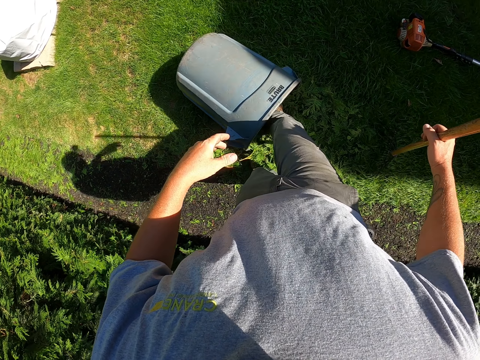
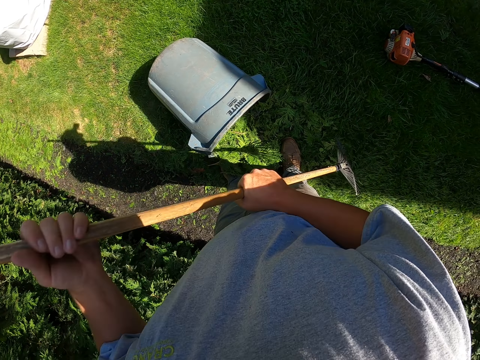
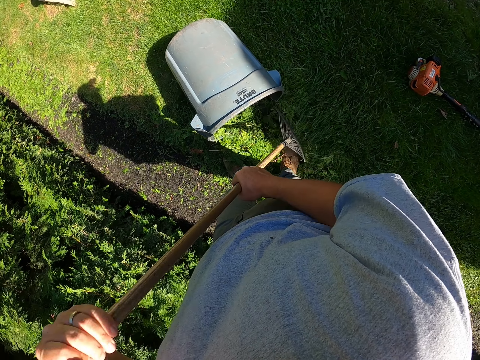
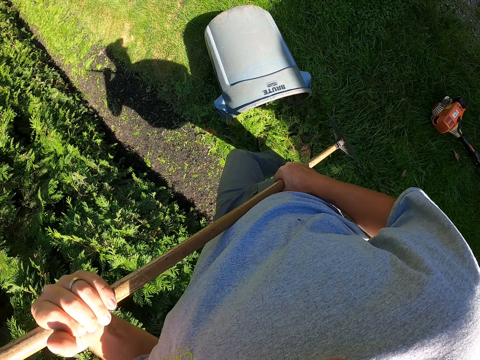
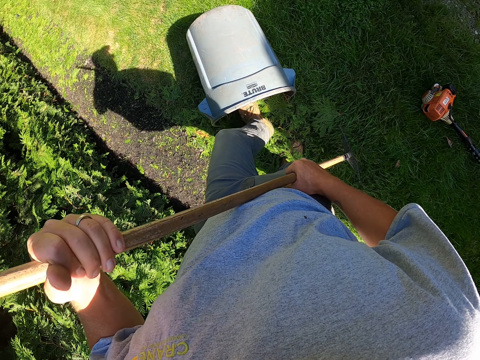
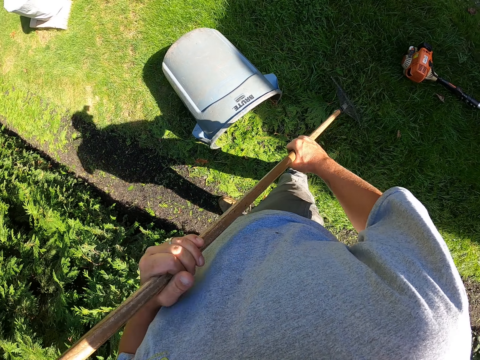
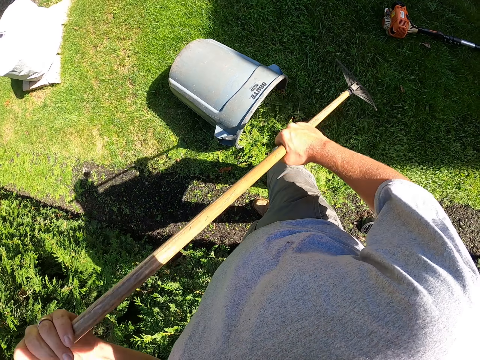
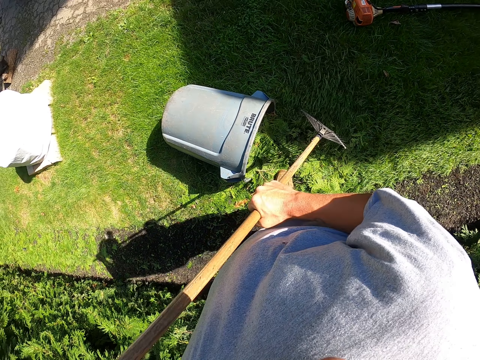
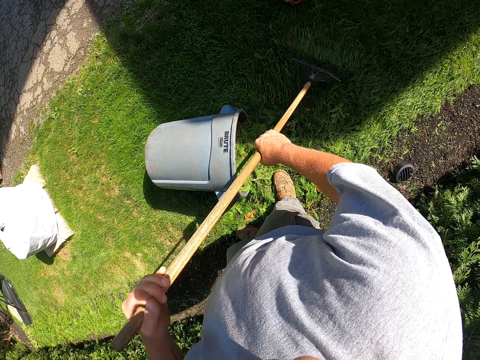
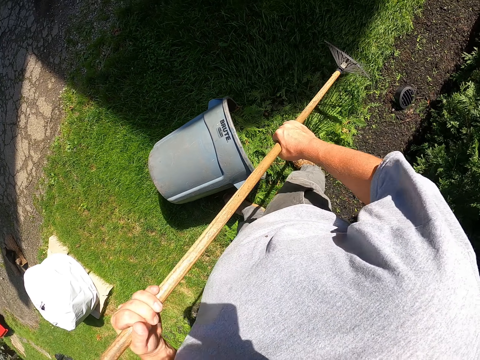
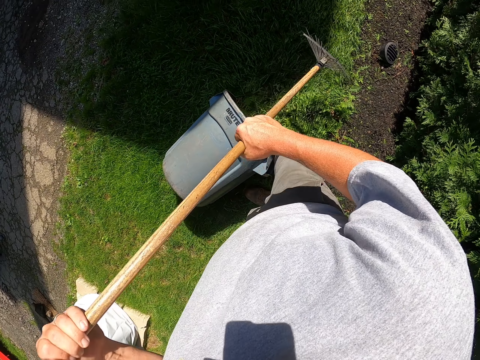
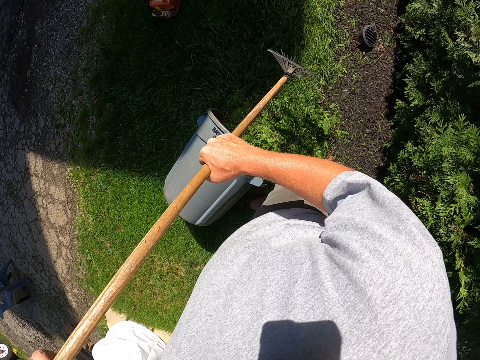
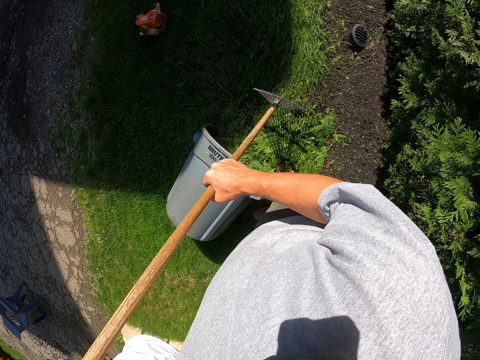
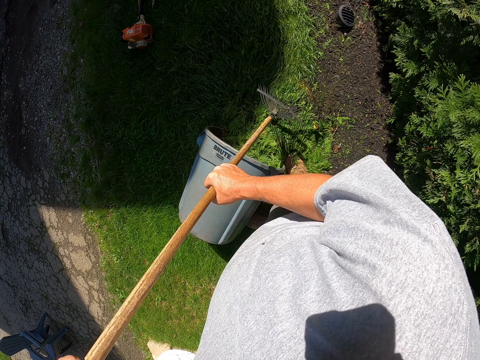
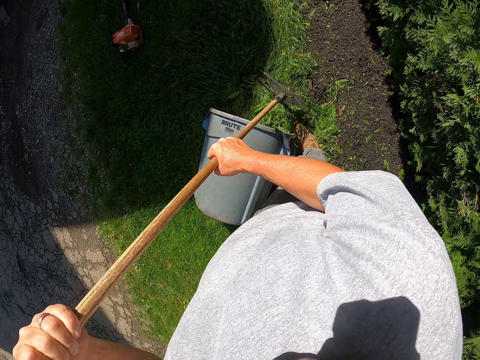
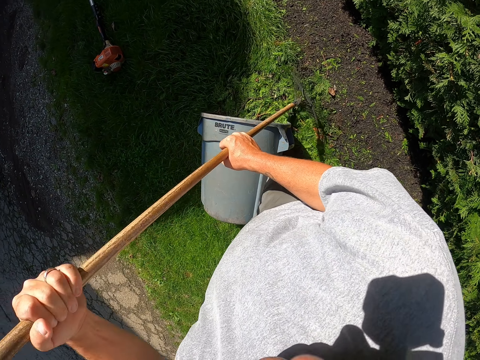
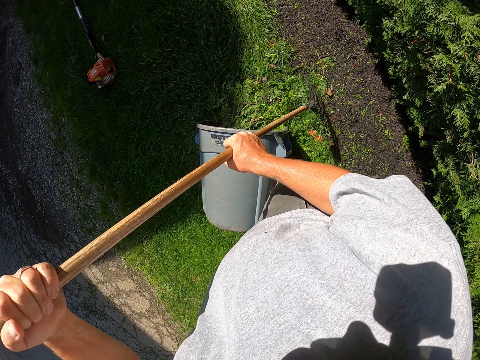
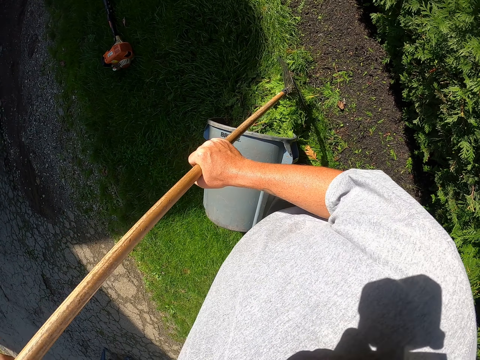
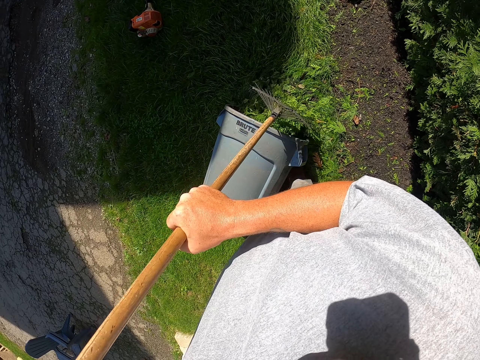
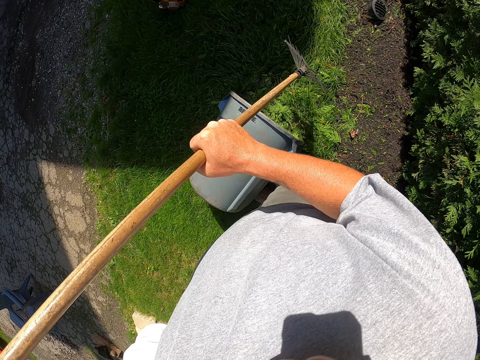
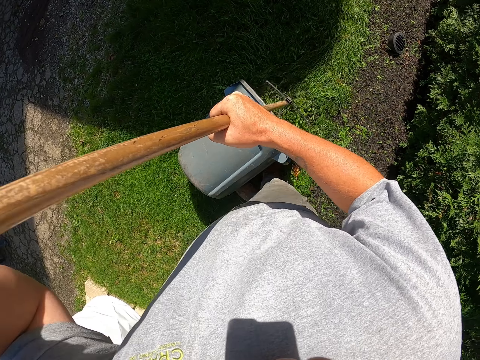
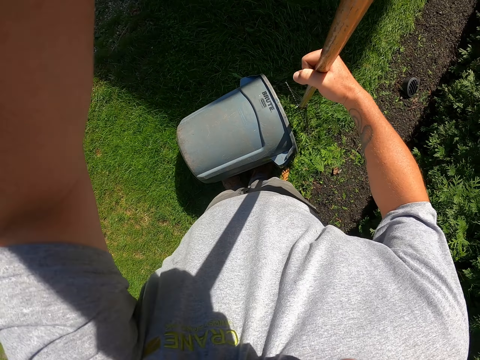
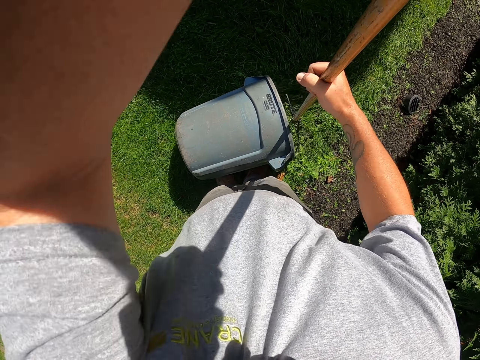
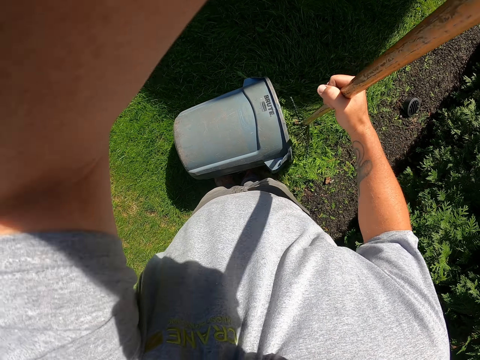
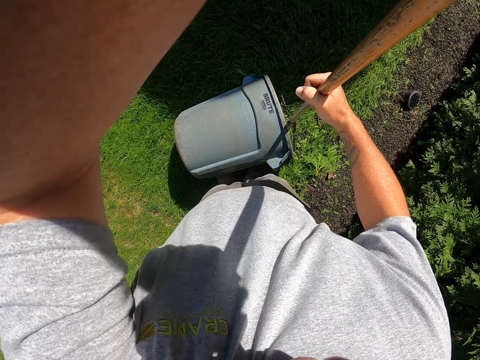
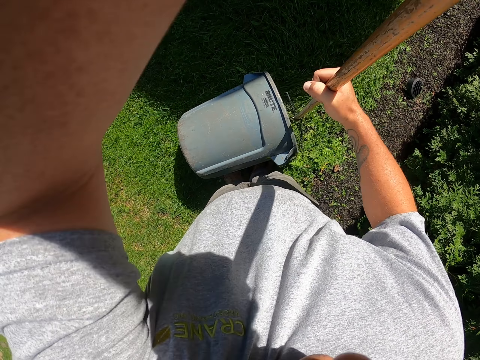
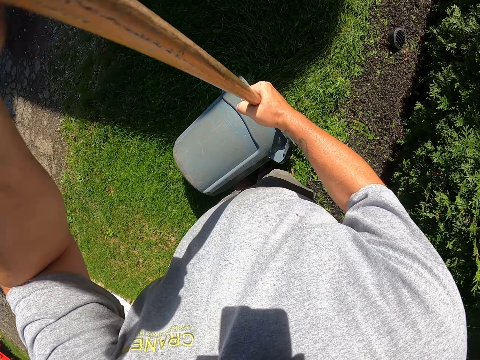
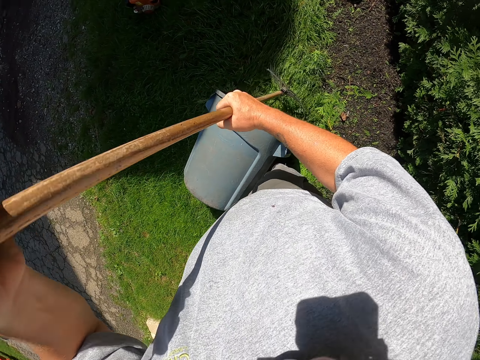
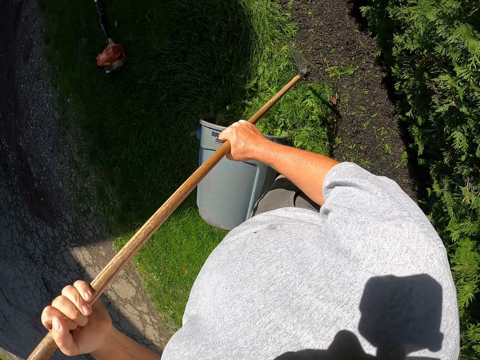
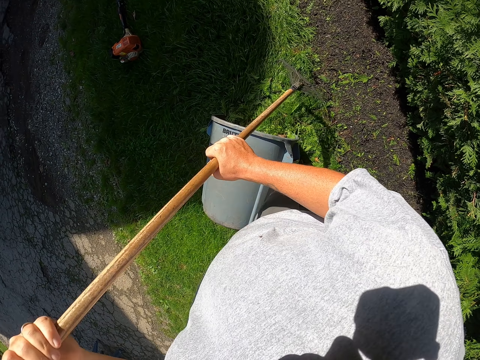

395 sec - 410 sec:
The camera wearer puts the leaves inside the bucket using the leg. They collect the leaves using the rake and put the leaves inside the bucket. They collect the leaves using the rake and put the leaves inside the bucket using the rake.

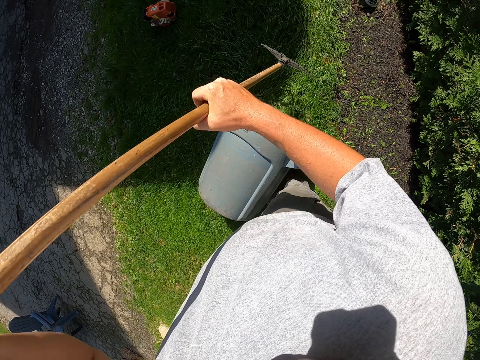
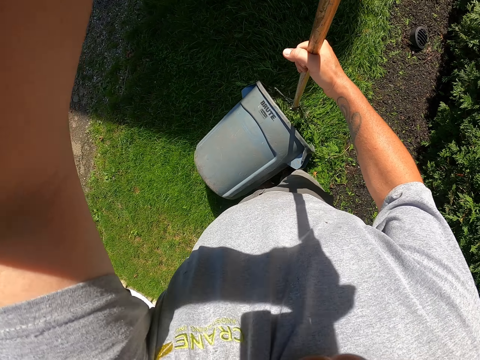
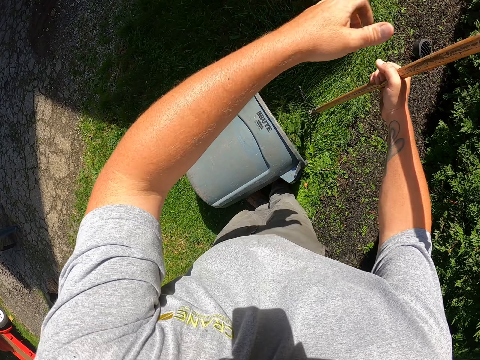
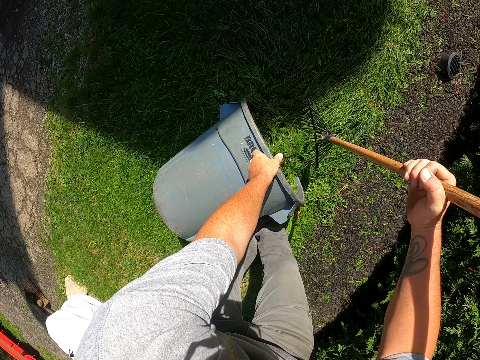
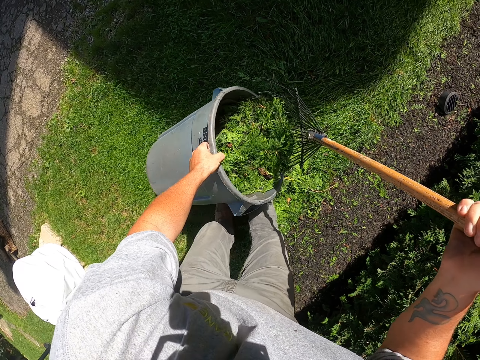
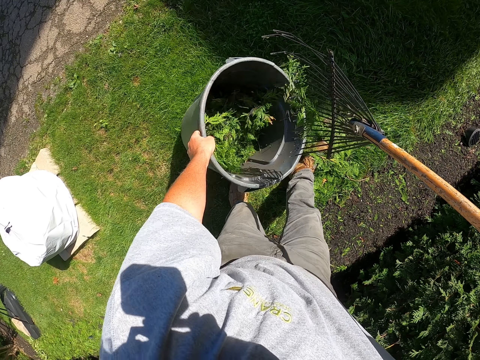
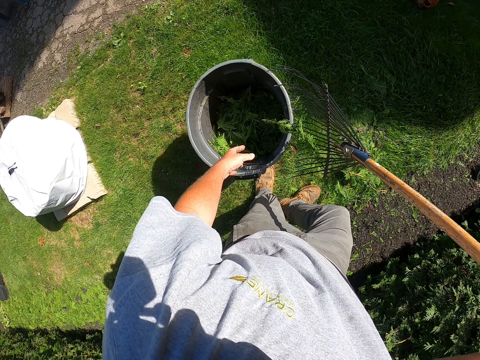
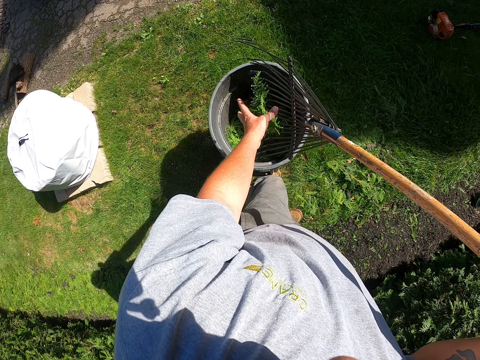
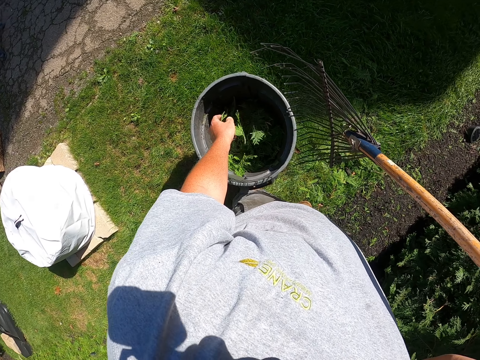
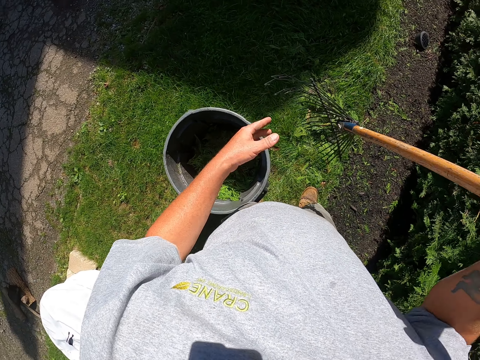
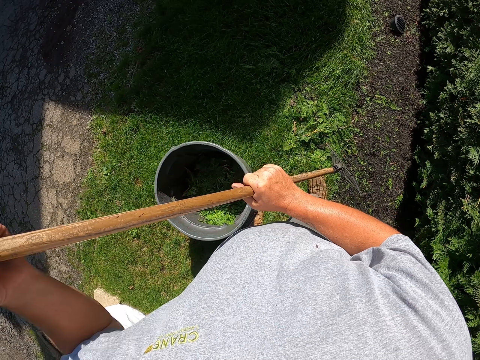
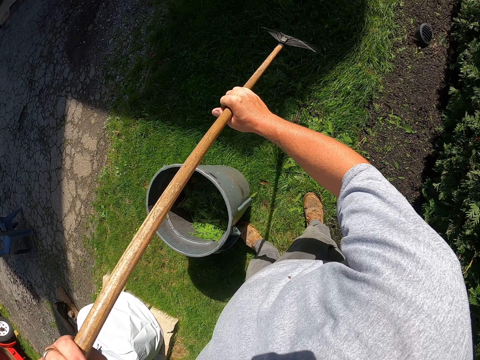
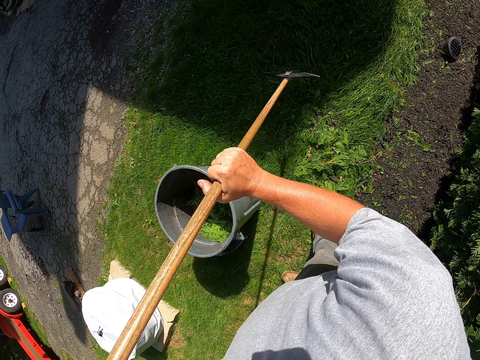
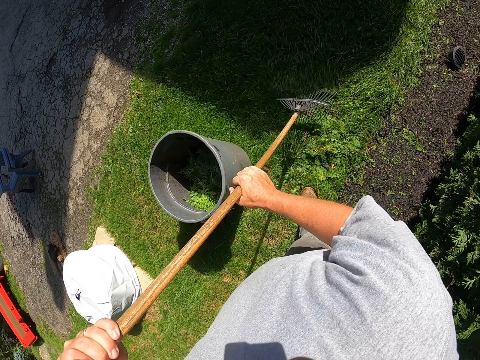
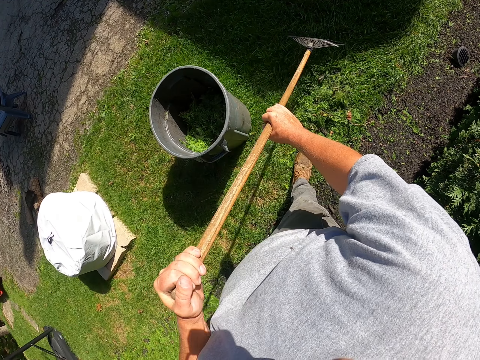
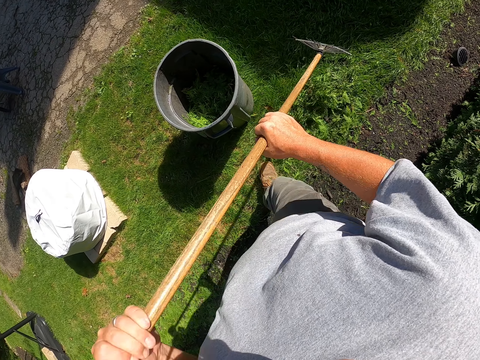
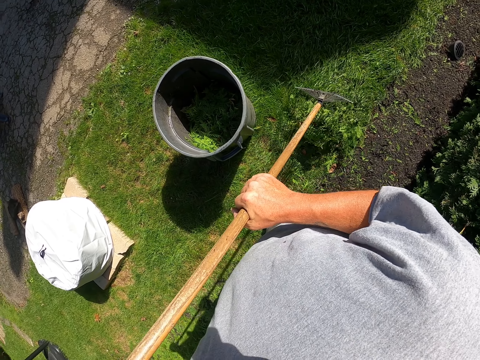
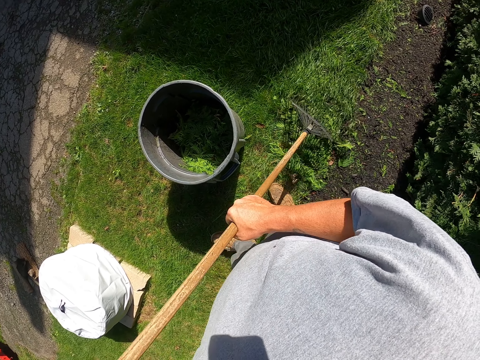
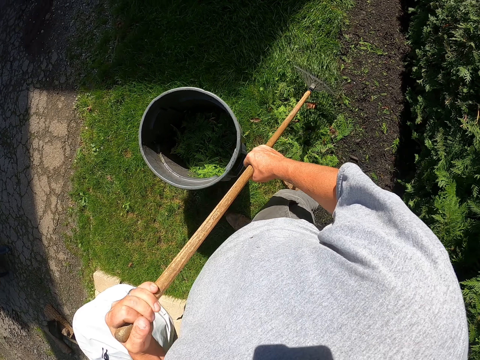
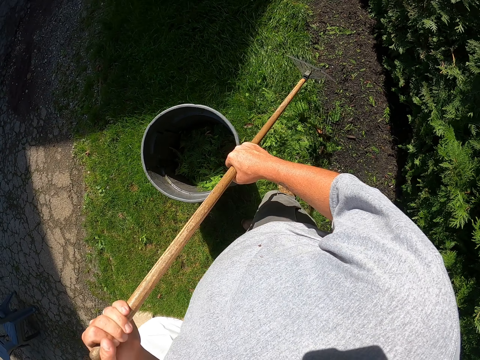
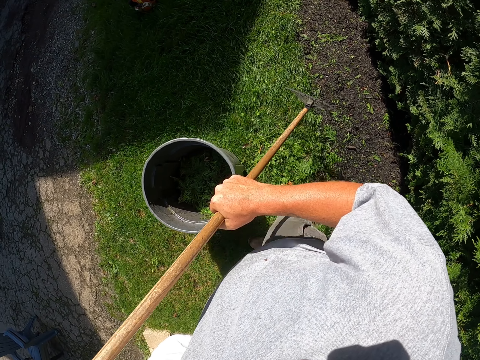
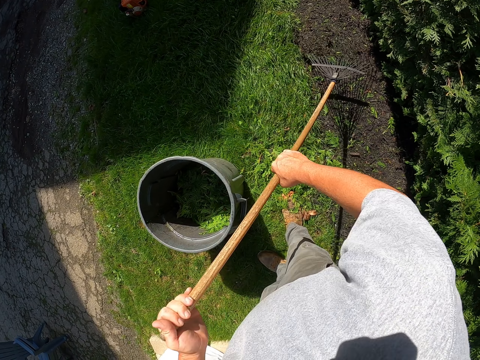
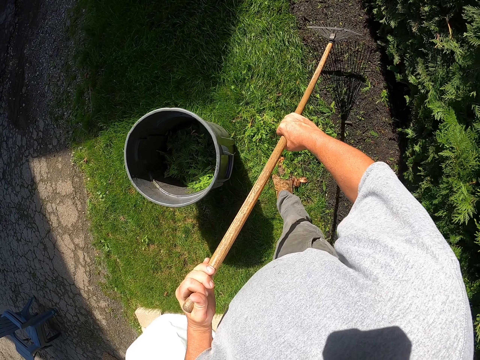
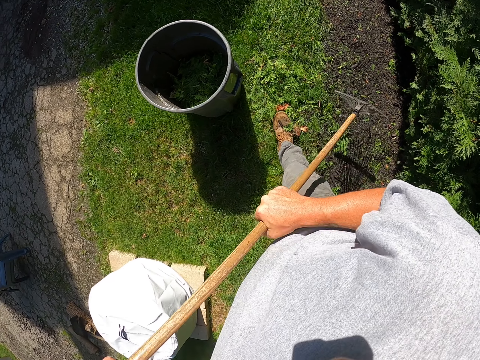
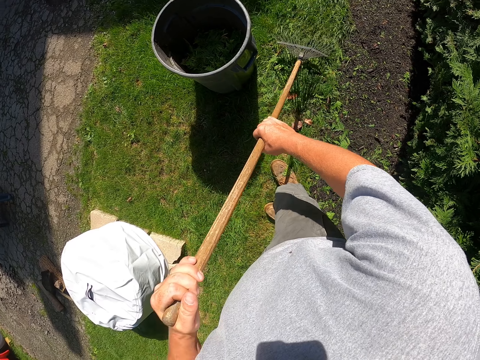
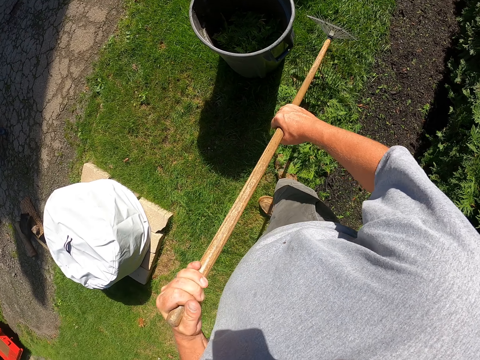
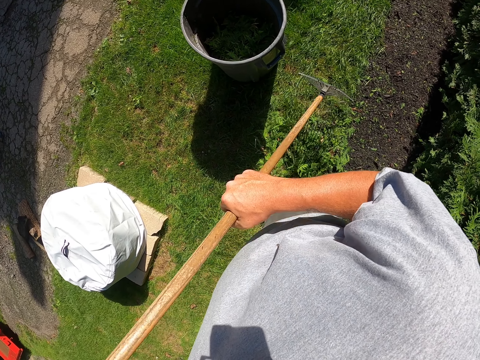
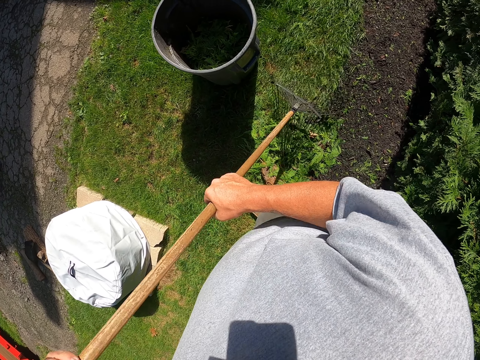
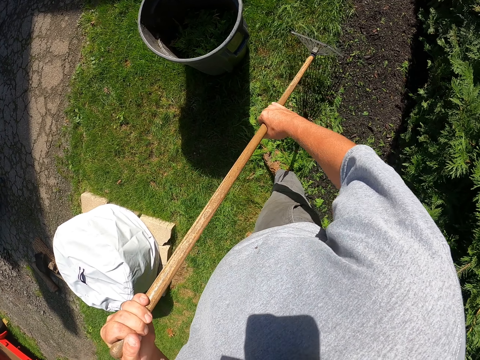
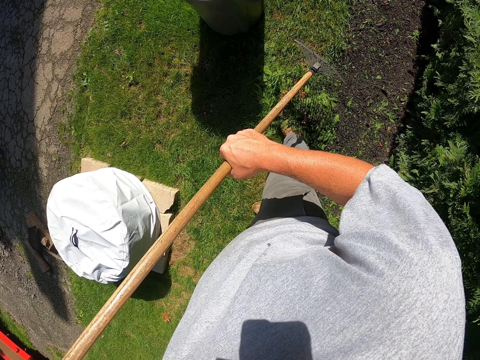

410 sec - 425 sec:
The camera wearer picks up the bucket, drops the bucket and picks up the leaves. They put the dirt in the bucket. They collect the leaves using the rake and pull the dirt with the rake.
